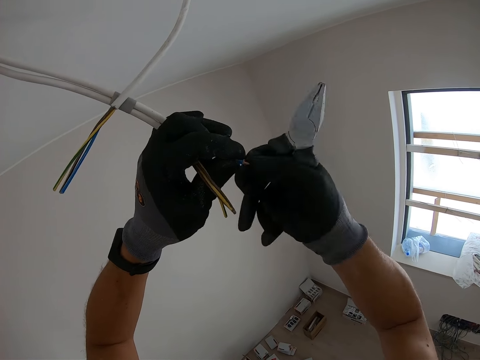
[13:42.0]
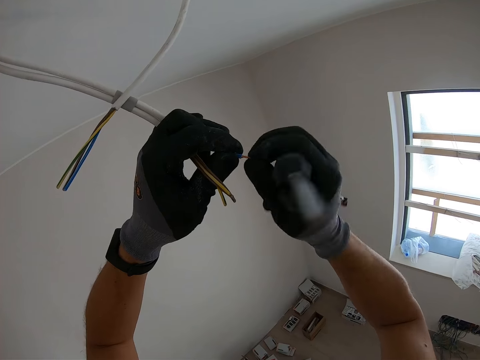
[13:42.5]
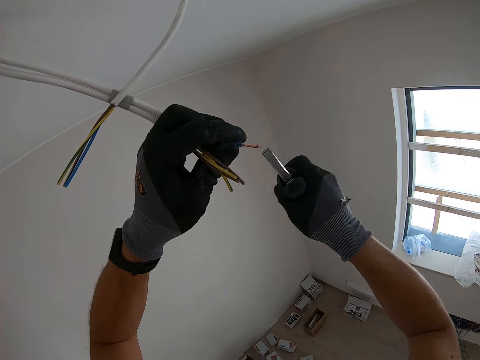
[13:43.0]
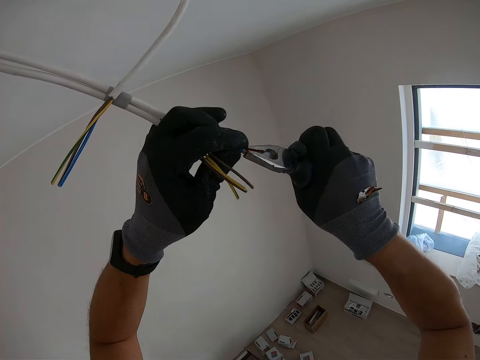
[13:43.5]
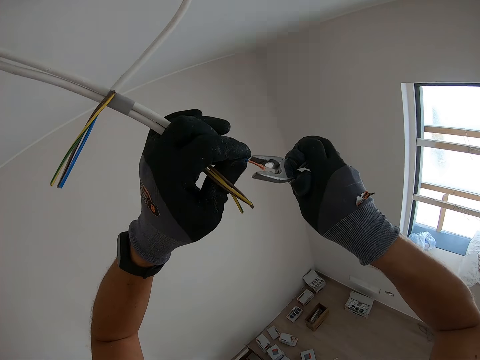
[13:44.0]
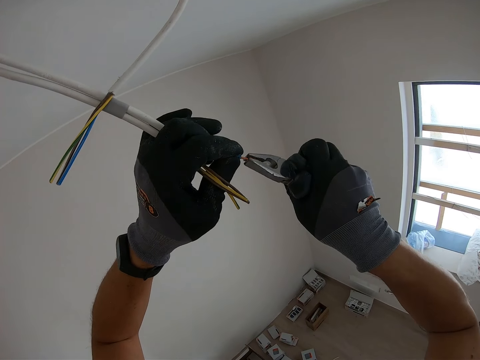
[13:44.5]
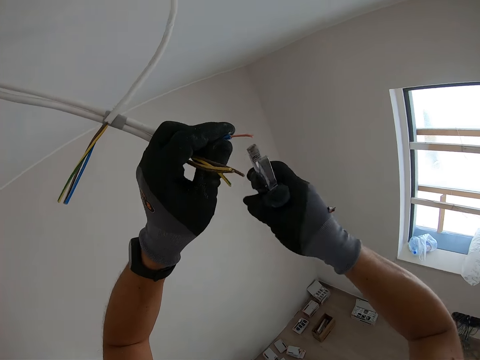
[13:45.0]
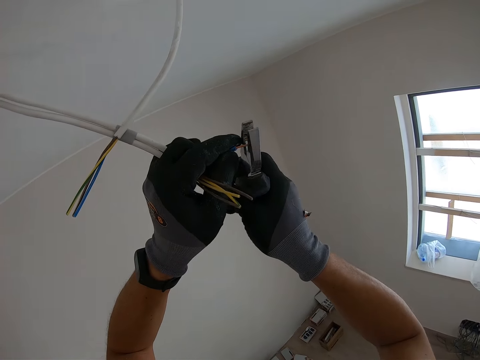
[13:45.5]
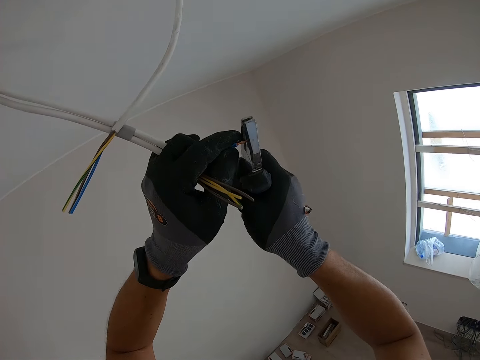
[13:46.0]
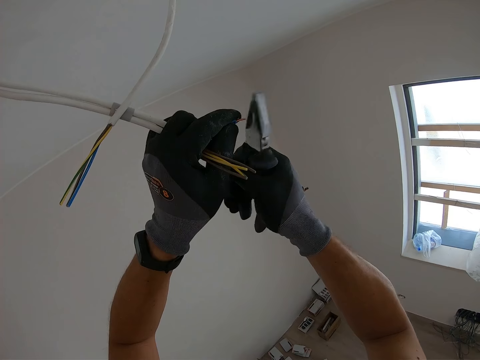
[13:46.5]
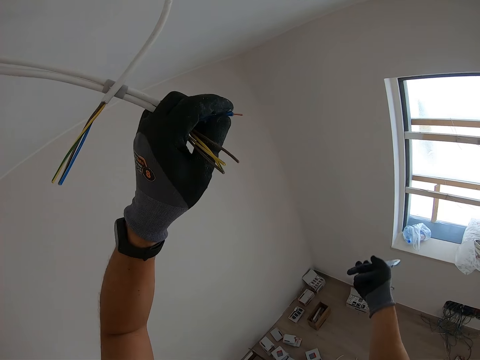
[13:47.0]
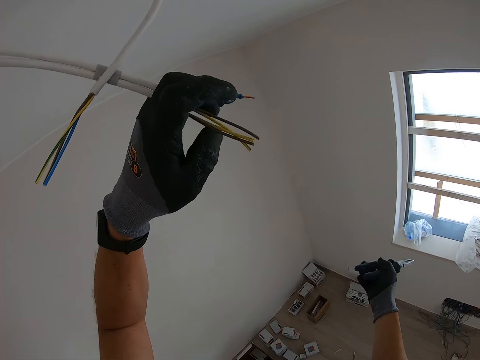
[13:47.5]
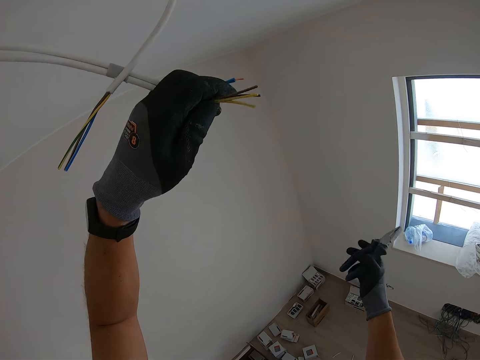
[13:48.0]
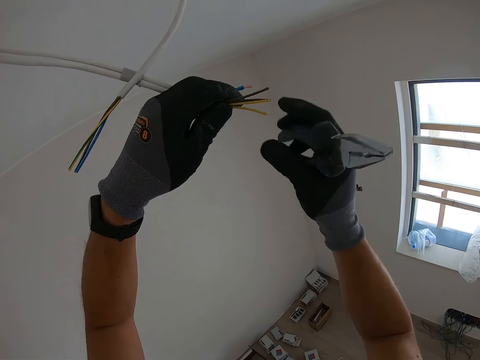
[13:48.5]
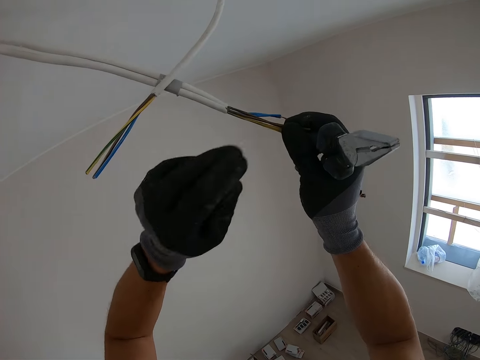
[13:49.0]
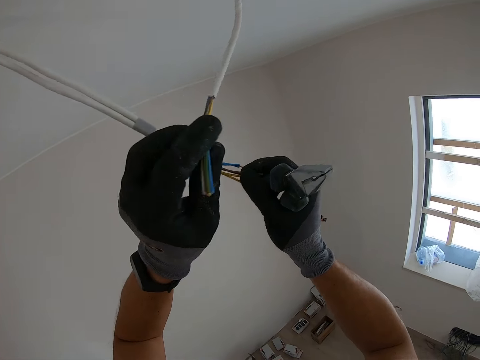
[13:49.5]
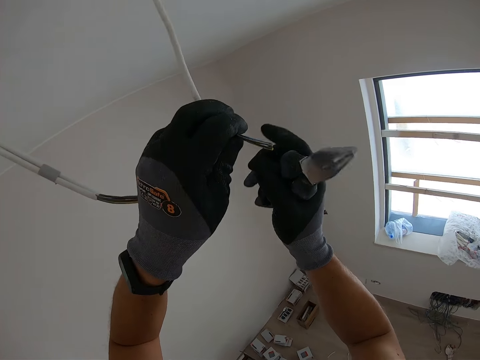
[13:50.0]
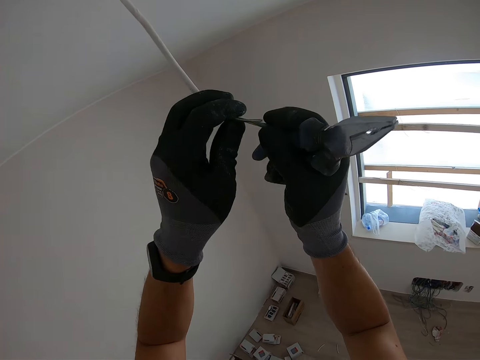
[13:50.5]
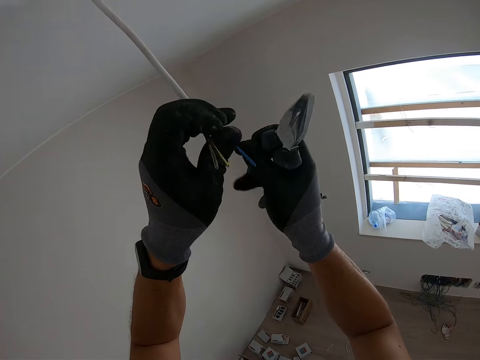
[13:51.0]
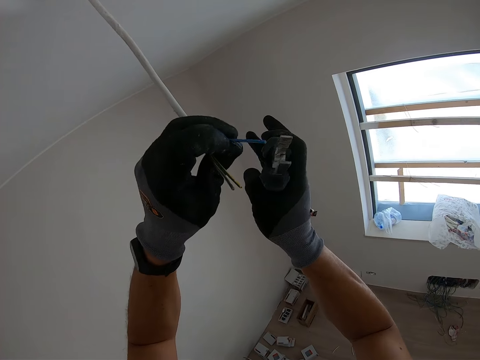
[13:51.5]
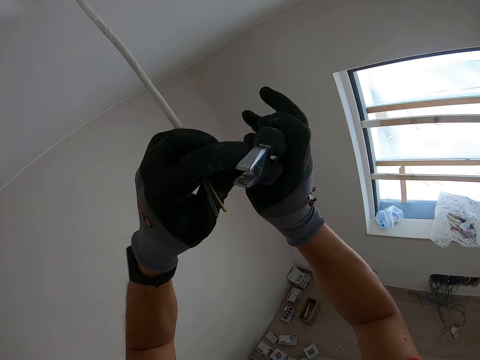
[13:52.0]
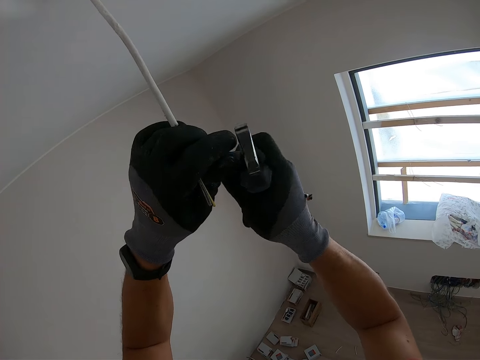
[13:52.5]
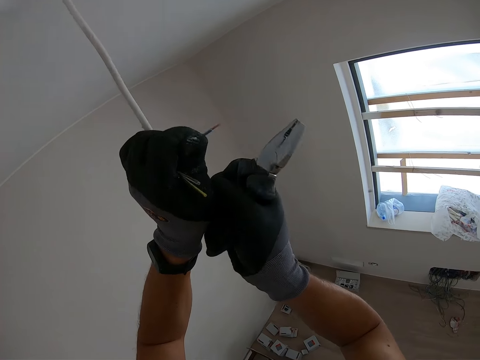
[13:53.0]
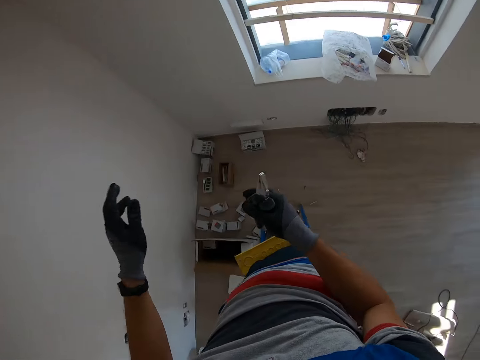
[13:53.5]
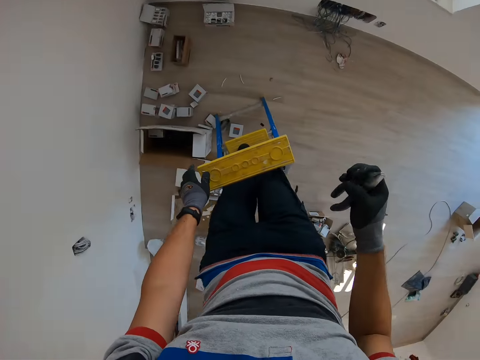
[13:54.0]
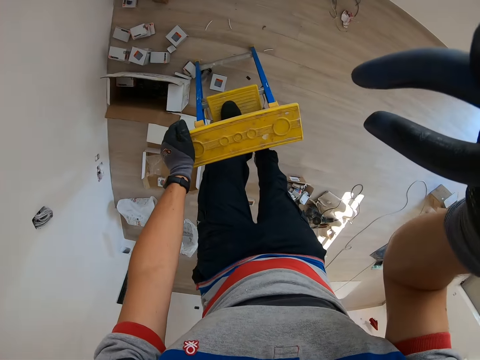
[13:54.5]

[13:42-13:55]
The camera wearer twists the wire with pliers. They cut the wire with the pliers. They hold the wire and hold the pliers. They grab the other wire. They hold the pliers. They strip the blue colored wire cover with the pliers. They hold the pliers and look down. They go down the ladder with the pliers.
